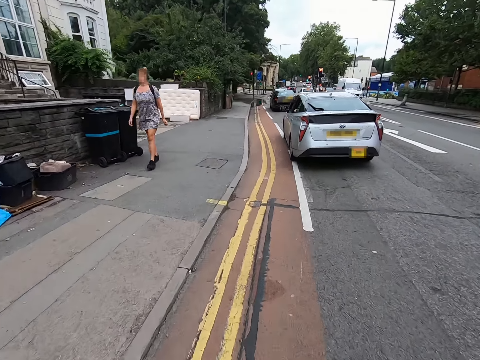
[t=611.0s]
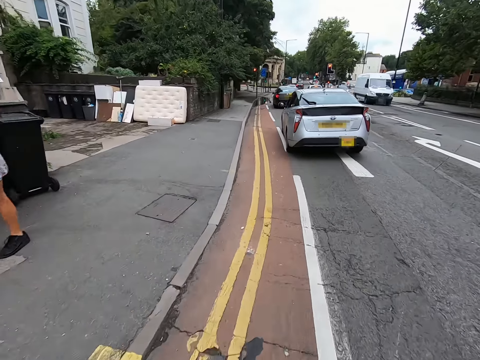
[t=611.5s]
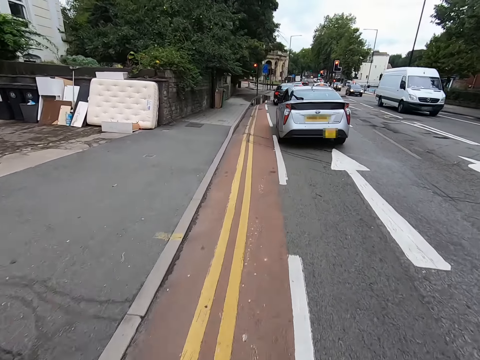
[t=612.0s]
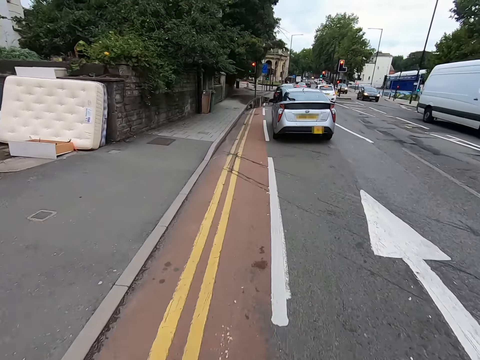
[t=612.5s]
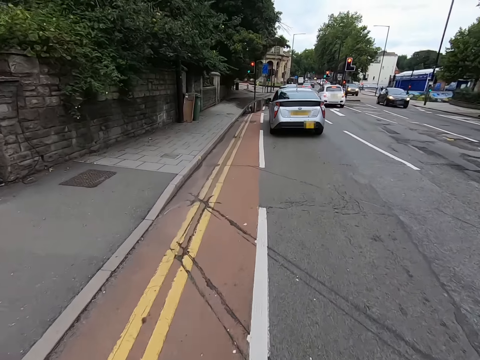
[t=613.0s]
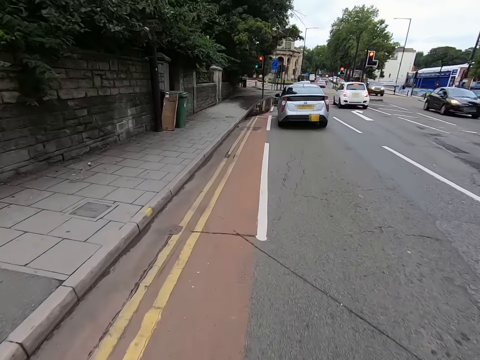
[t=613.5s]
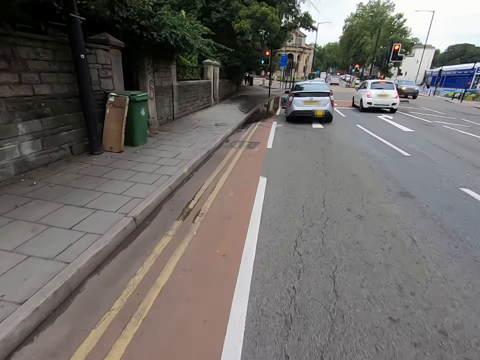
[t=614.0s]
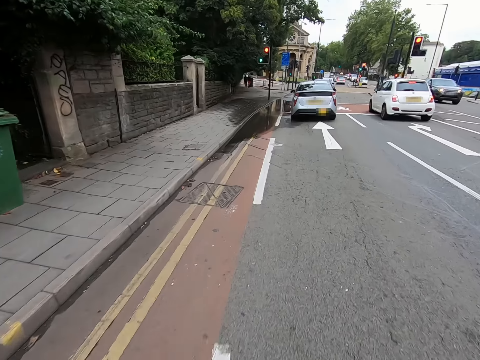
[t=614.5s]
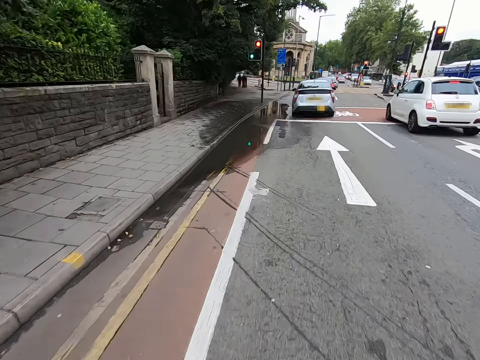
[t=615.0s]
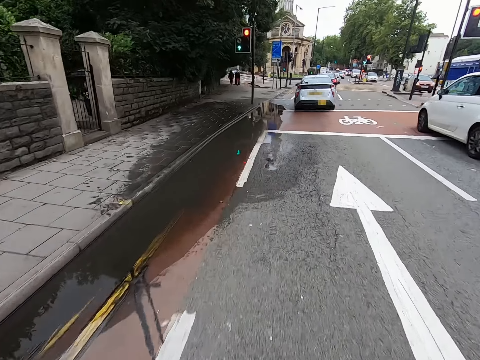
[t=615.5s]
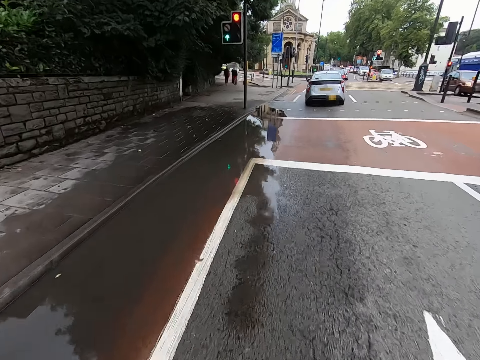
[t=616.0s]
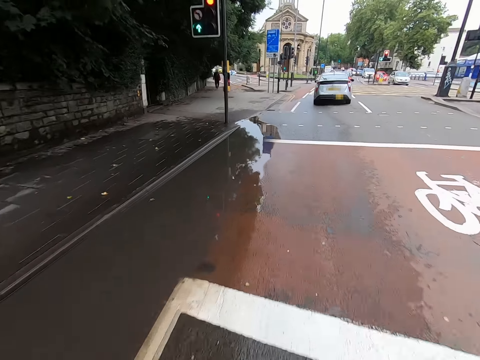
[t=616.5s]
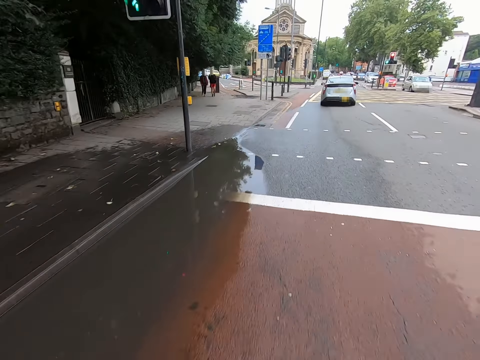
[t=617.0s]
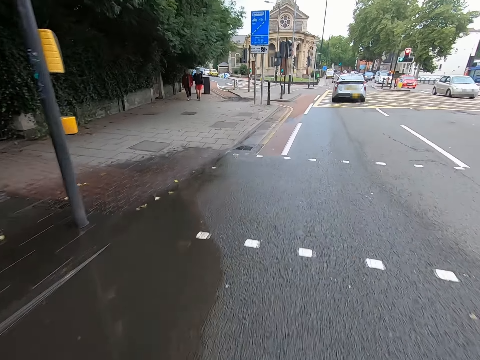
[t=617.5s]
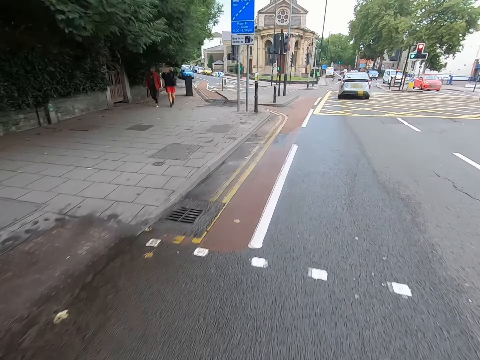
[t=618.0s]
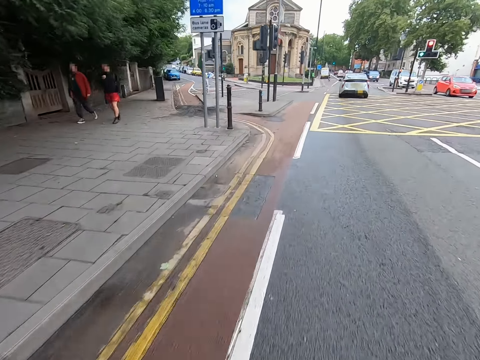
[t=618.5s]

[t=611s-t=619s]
The camera wearer rides a bicycle on the road.

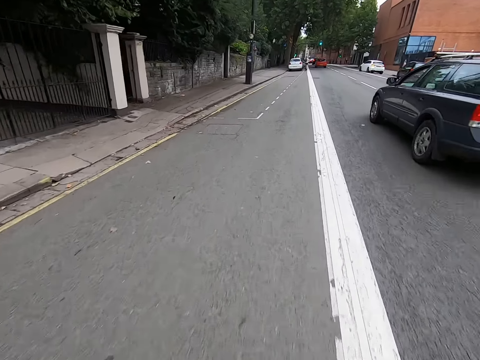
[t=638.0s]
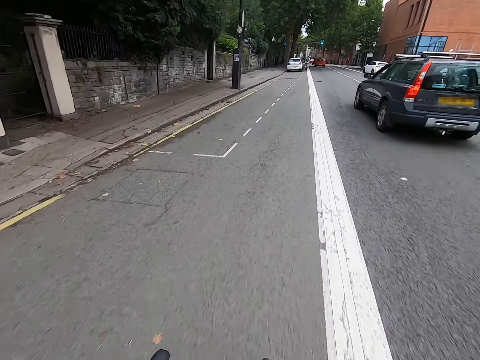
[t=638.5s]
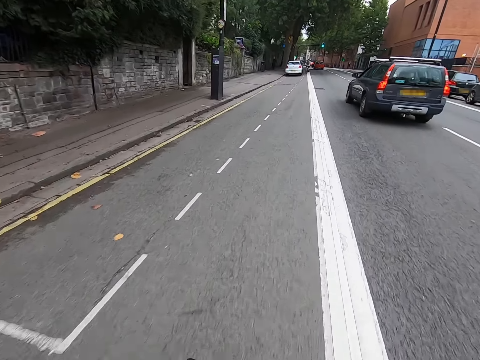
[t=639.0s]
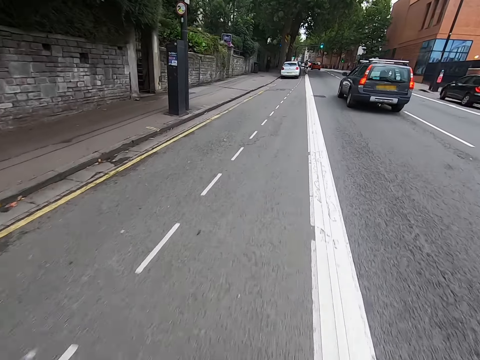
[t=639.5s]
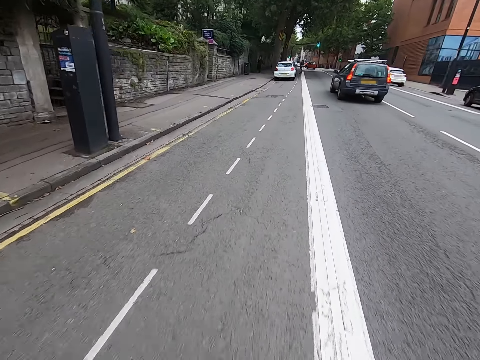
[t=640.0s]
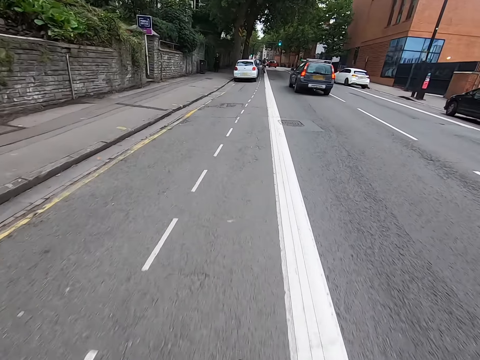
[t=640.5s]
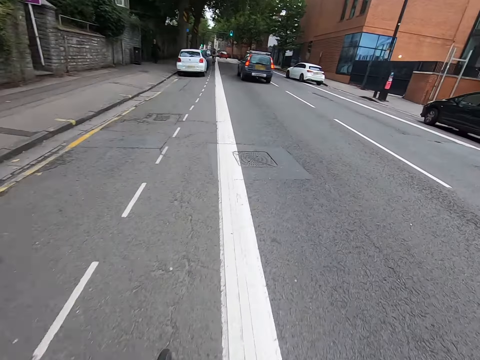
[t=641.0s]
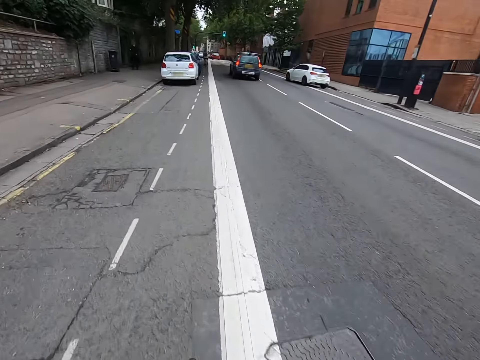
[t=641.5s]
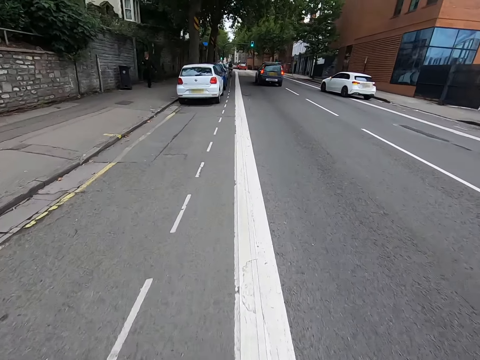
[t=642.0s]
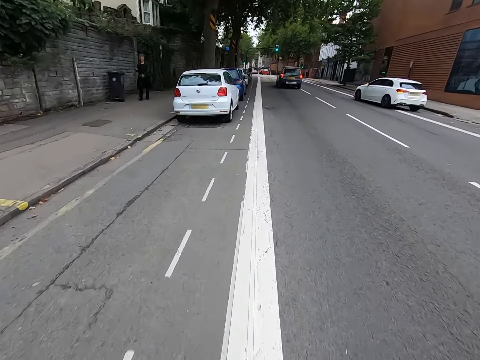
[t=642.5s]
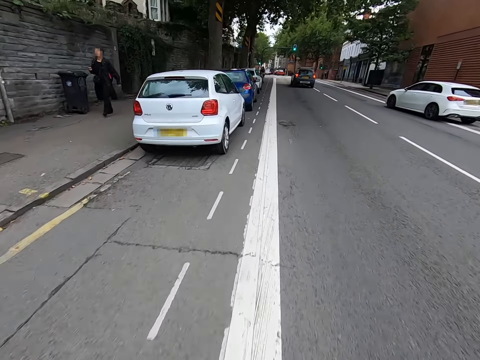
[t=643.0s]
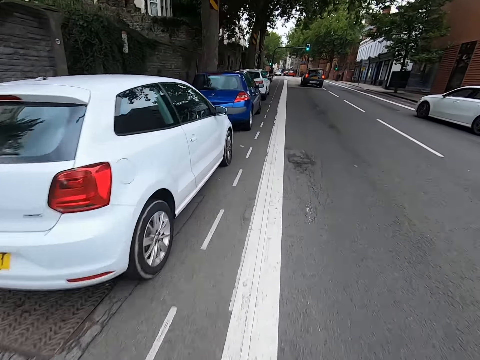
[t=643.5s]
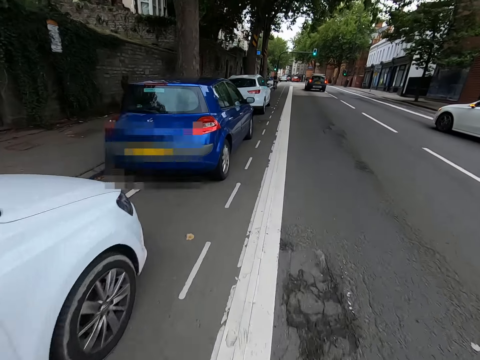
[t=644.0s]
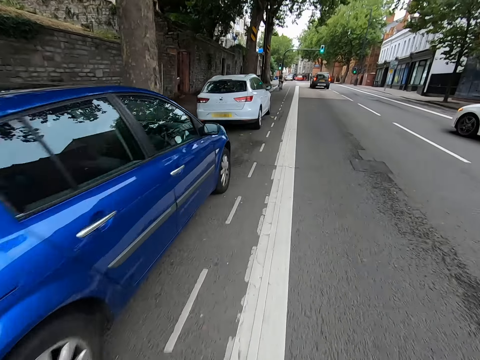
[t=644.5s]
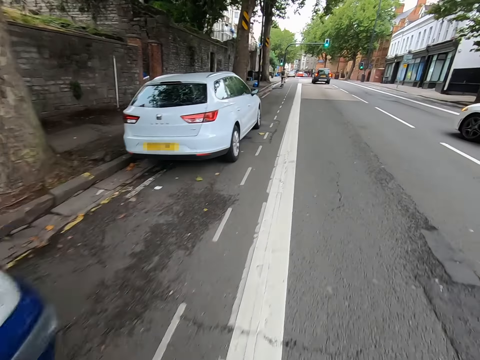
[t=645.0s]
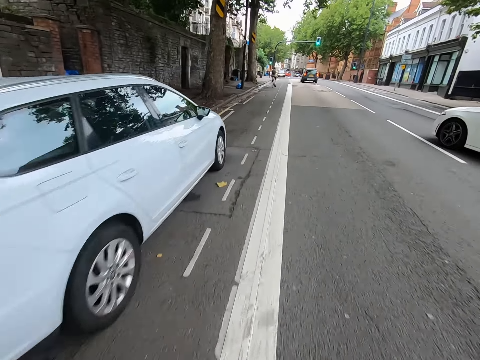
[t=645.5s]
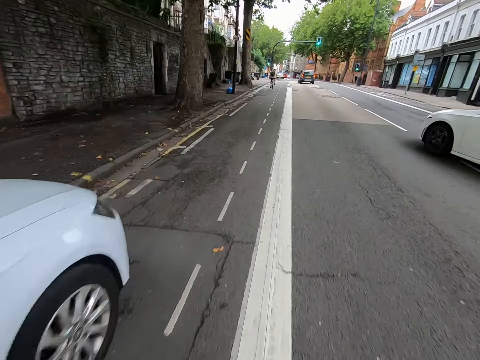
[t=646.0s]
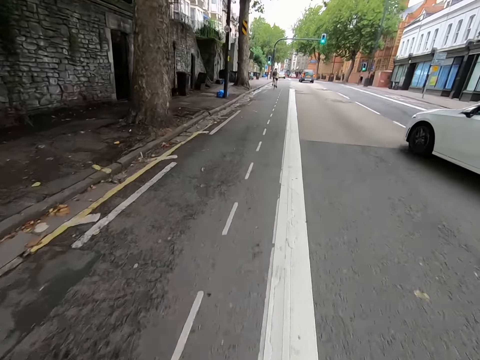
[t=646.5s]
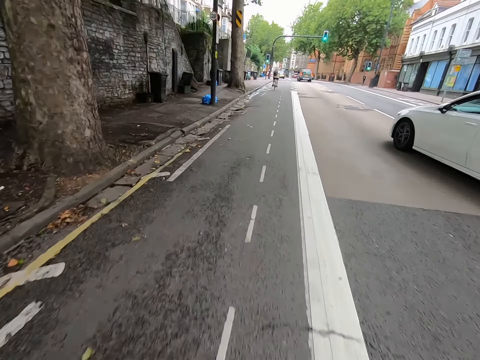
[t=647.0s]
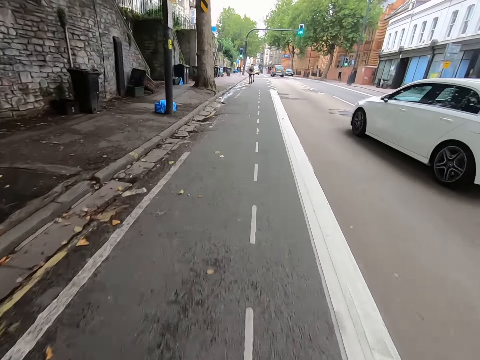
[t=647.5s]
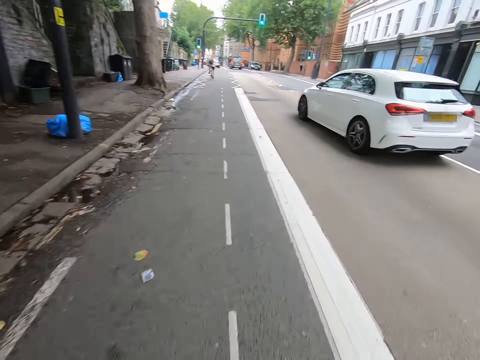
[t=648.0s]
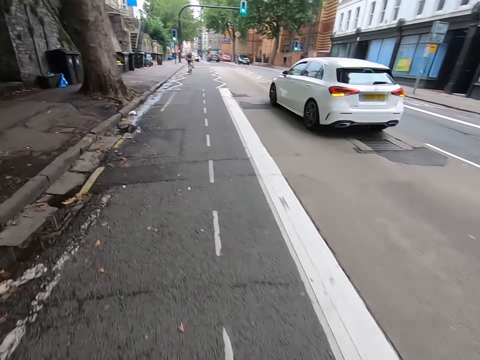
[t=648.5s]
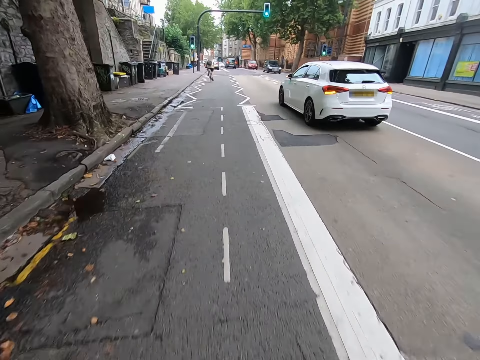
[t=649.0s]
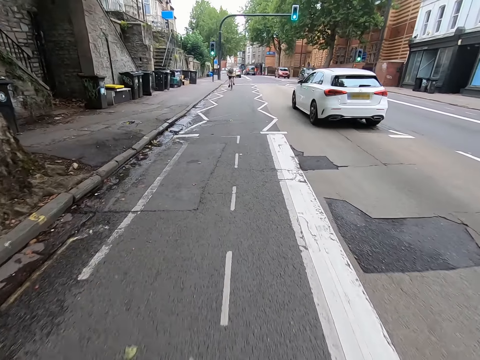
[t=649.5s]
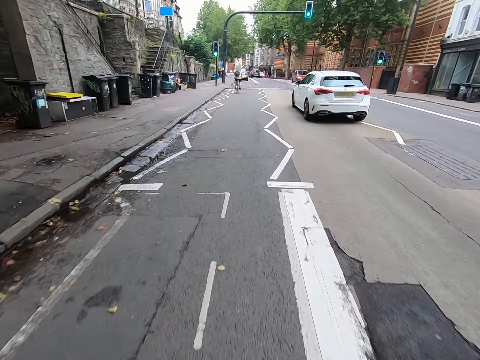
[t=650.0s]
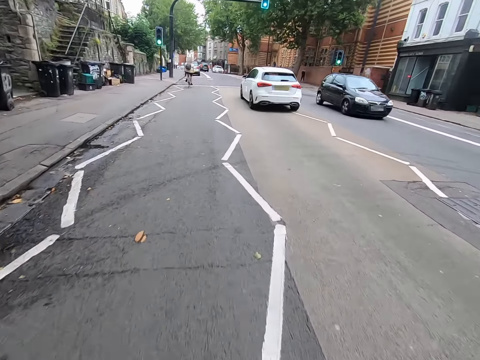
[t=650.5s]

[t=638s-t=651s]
The camera wearer watches the background. They drive.

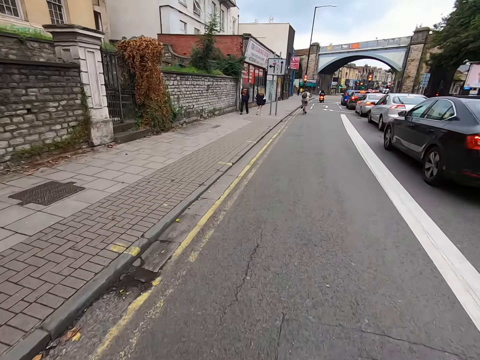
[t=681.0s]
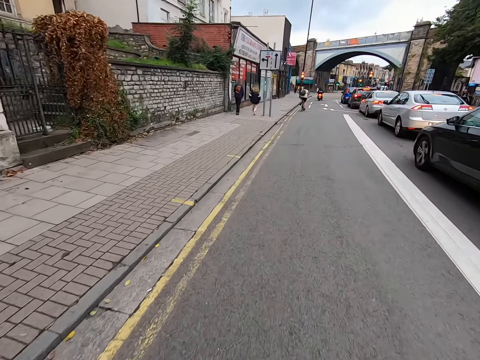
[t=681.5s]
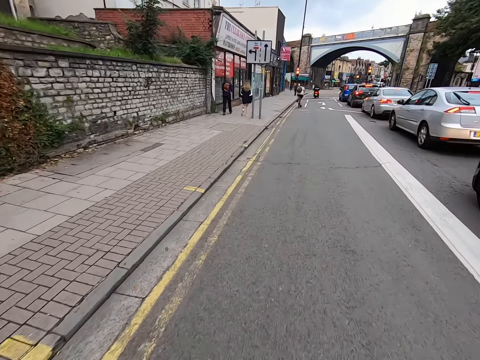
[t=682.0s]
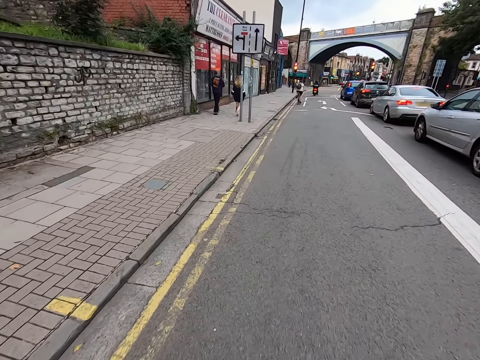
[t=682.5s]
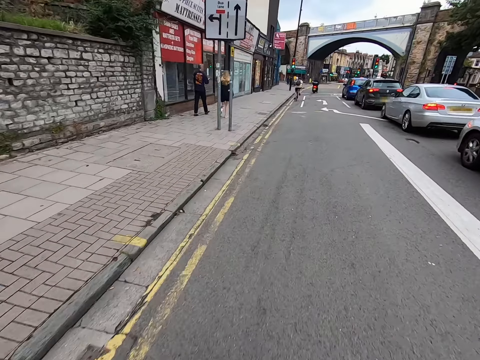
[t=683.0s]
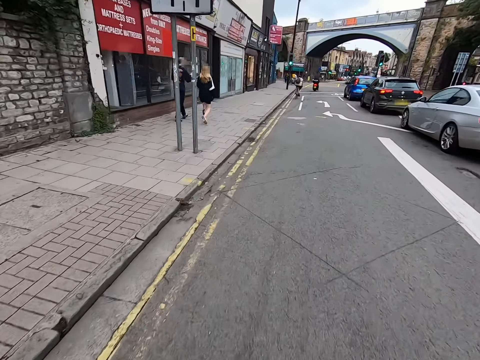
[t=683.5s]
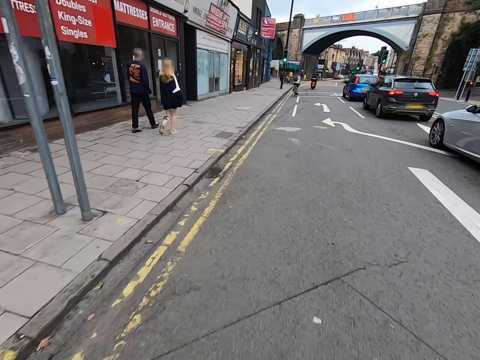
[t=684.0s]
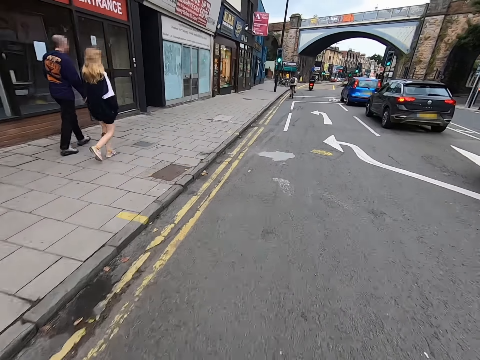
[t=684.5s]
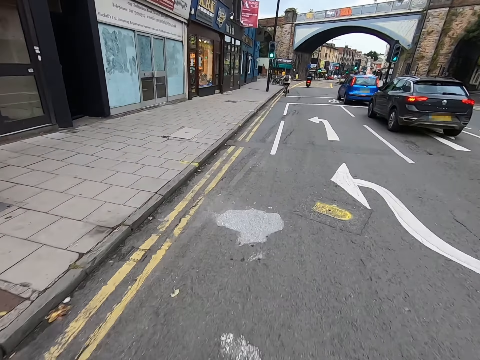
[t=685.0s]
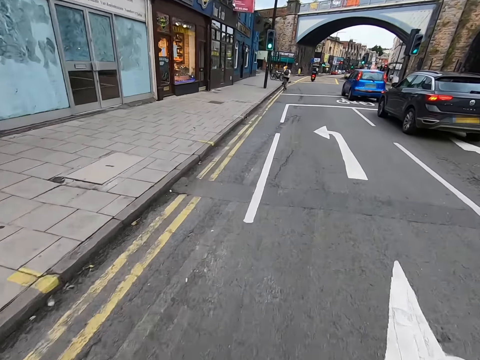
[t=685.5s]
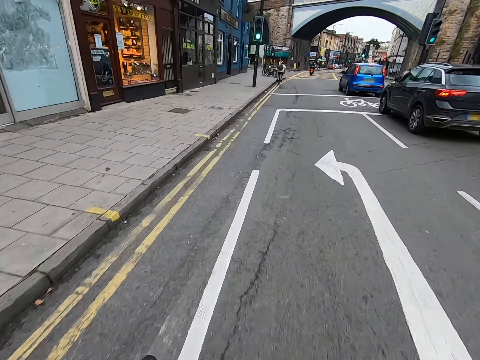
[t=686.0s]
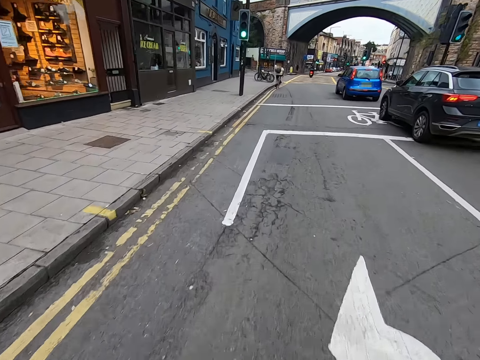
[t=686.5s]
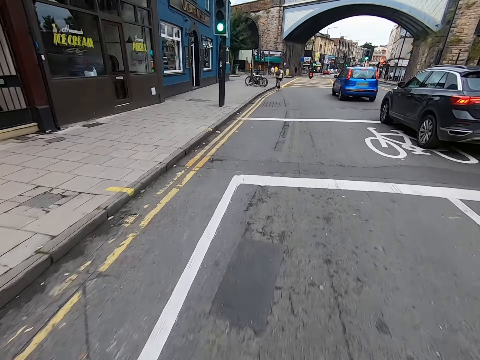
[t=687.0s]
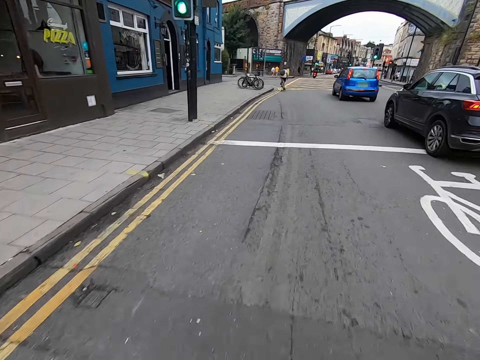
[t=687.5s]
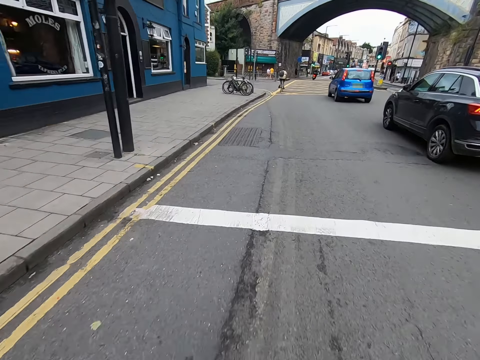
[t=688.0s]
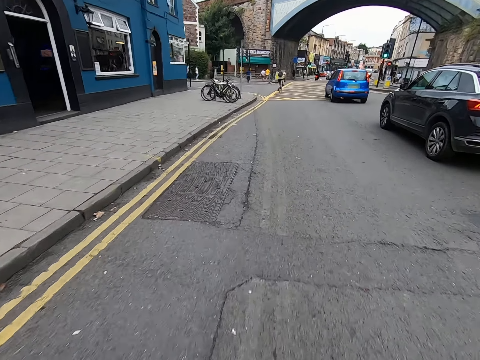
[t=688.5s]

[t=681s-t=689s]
The camera wearer watches the background.
